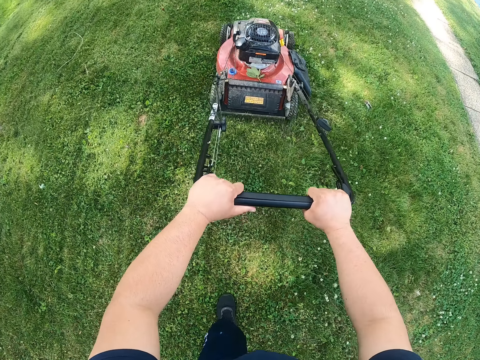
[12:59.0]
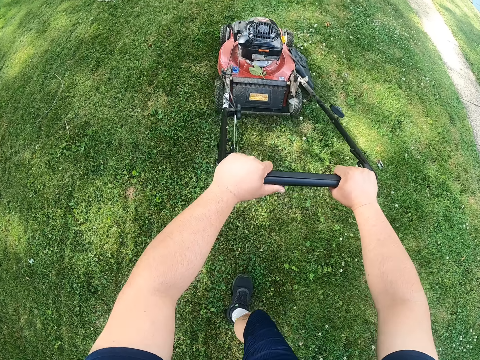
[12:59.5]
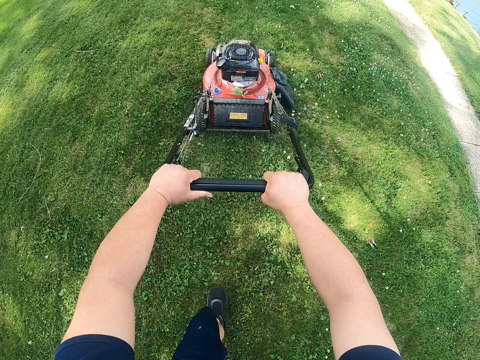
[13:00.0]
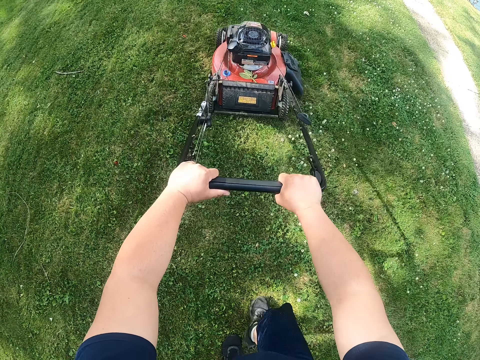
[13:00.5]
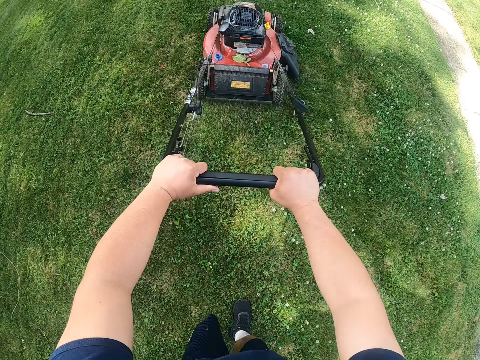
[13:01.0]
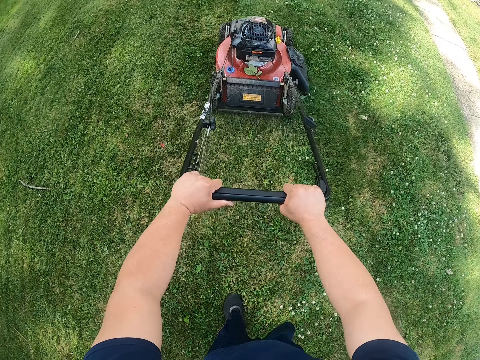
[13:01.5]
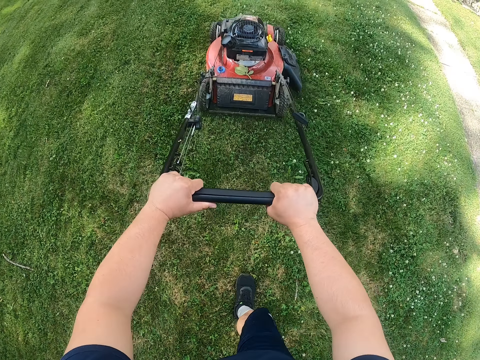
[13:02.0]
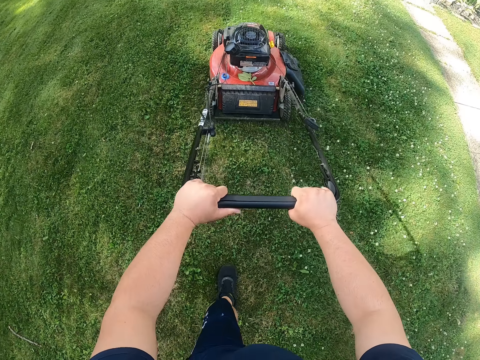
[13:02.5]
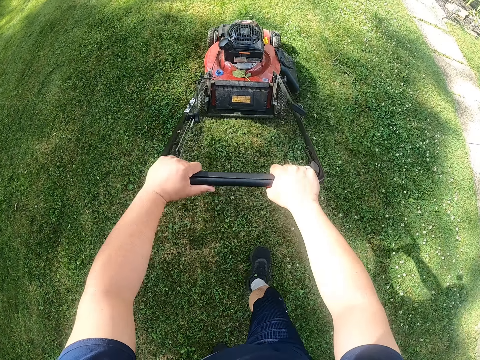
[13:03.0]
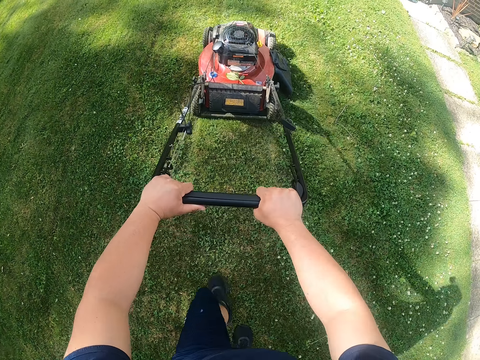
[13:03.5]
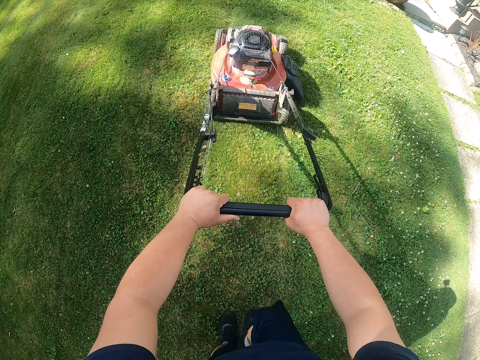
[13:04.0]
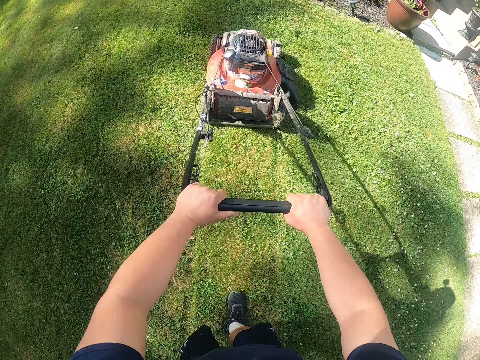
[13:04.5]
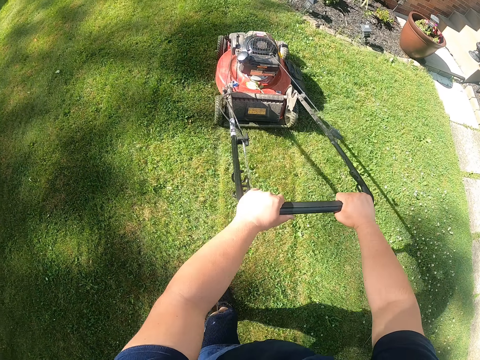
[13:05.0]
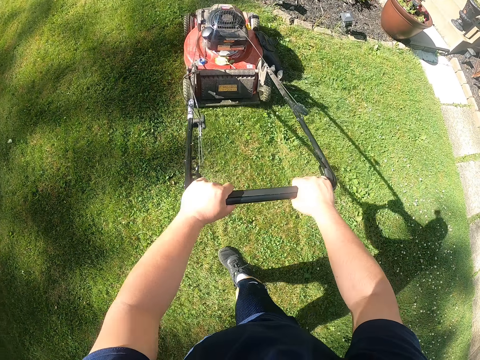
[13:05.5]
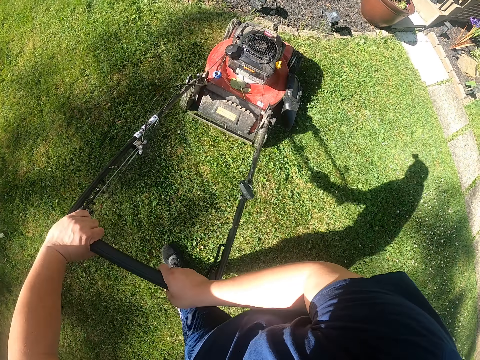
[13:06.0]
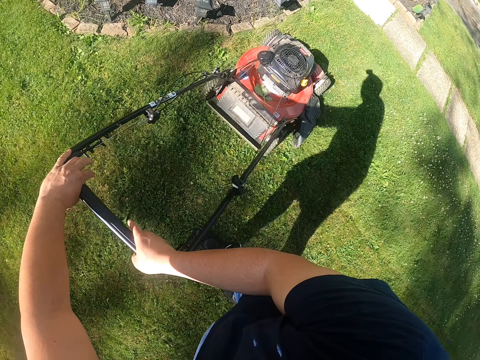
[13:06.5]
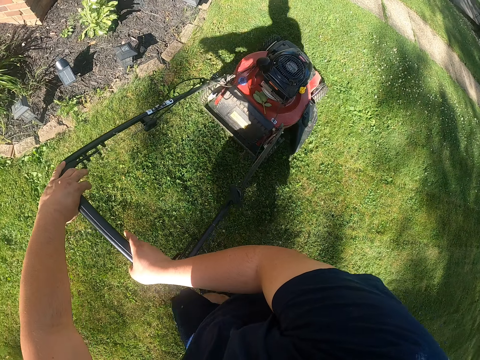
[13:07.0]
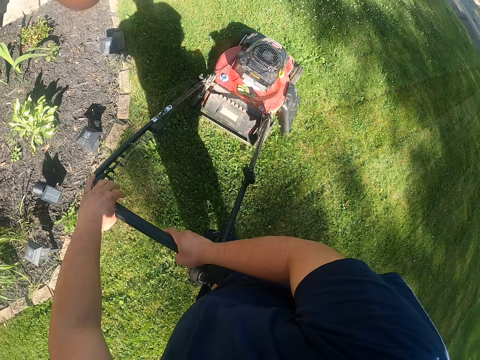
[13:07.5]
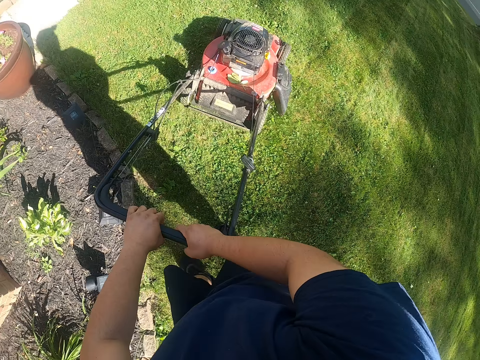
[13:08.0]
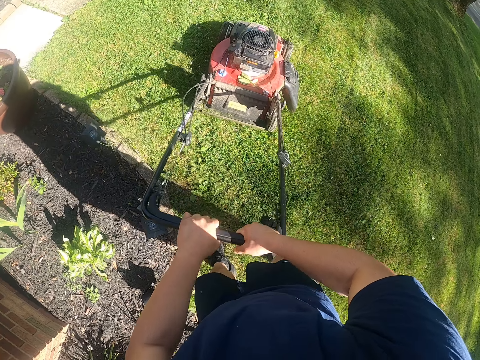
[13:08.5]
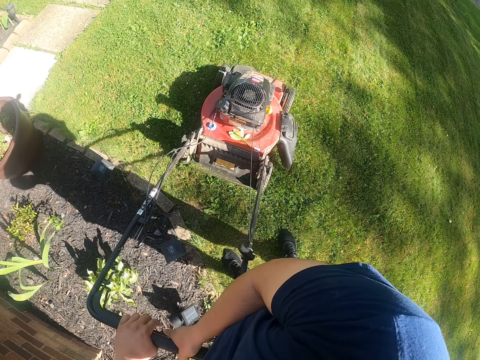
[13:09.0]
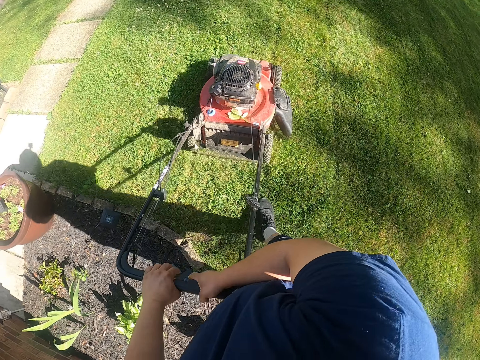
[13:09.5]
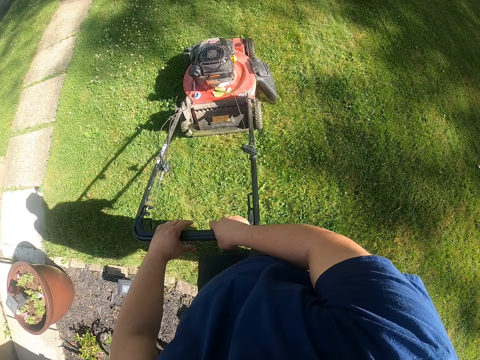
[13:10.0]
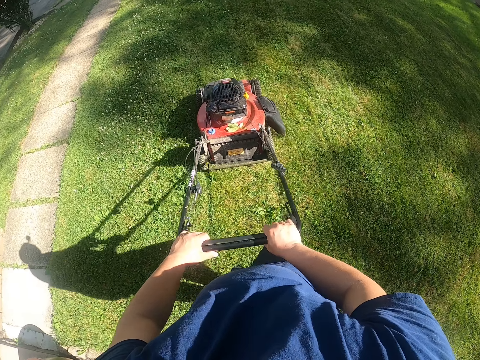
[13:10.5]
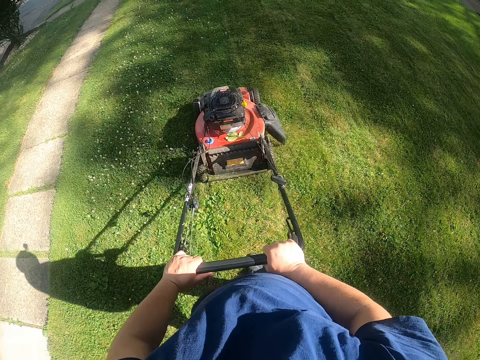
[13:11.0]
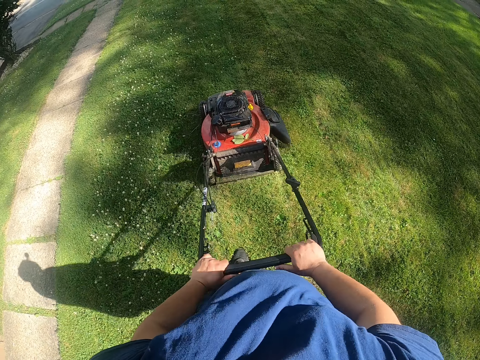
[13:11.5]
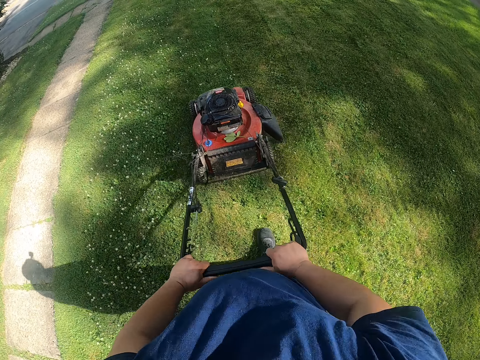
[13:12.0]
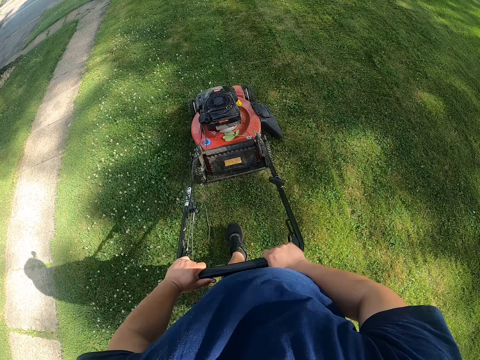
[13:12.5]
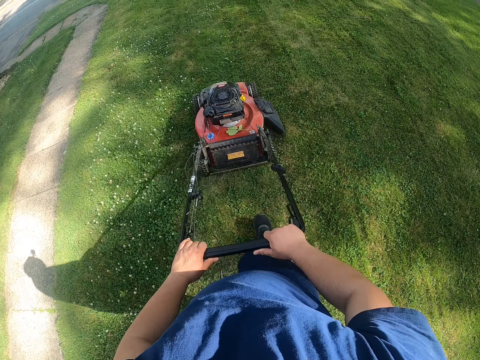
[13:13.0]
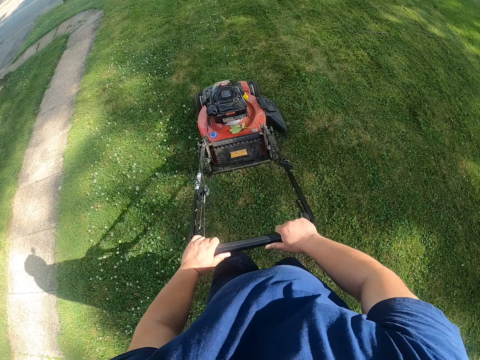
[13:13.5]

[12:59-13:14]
The camera wearer turns the lawn mower. They pull the lawn mower and cut the grass with the lawn mower.

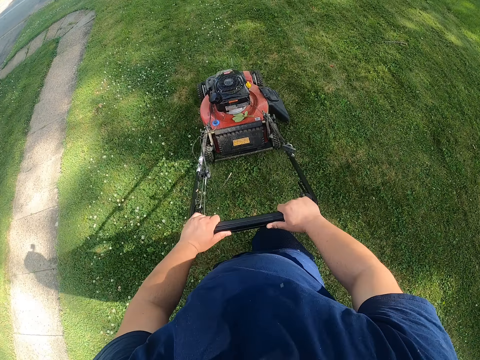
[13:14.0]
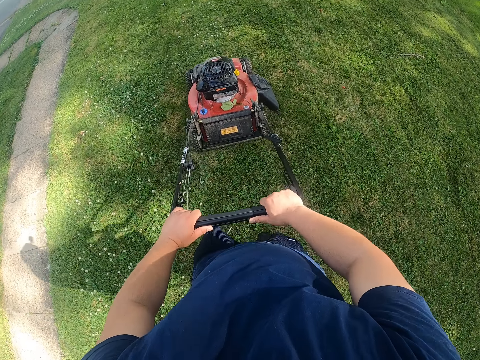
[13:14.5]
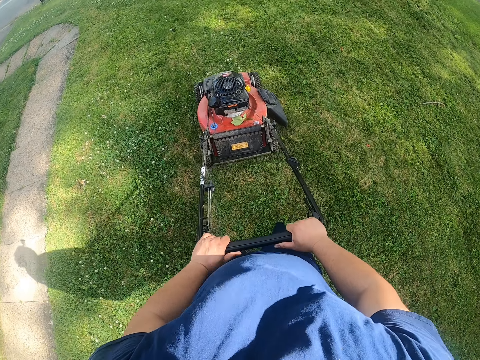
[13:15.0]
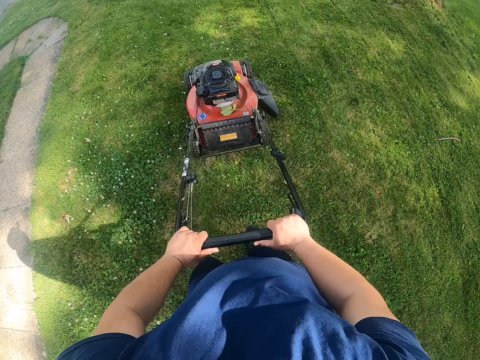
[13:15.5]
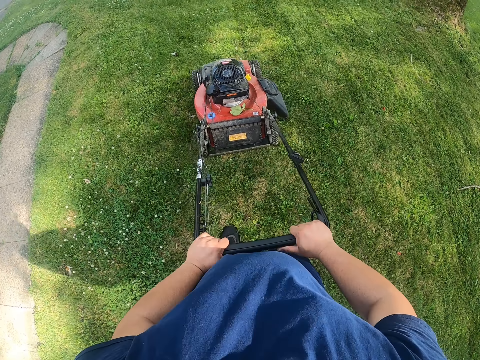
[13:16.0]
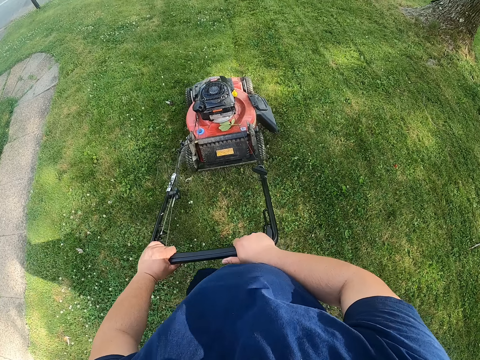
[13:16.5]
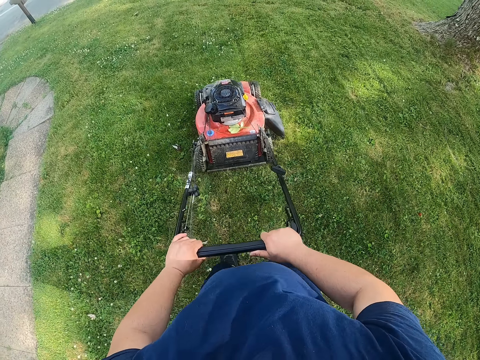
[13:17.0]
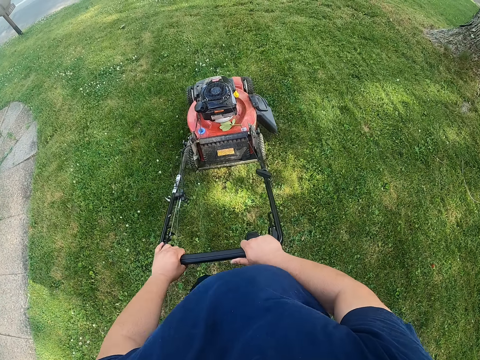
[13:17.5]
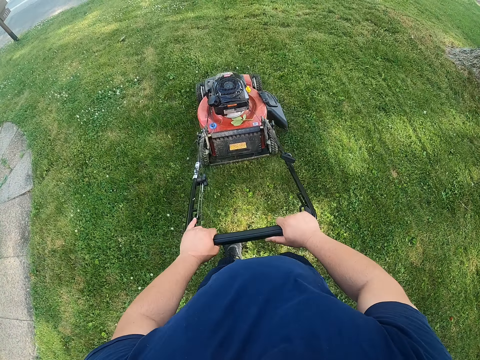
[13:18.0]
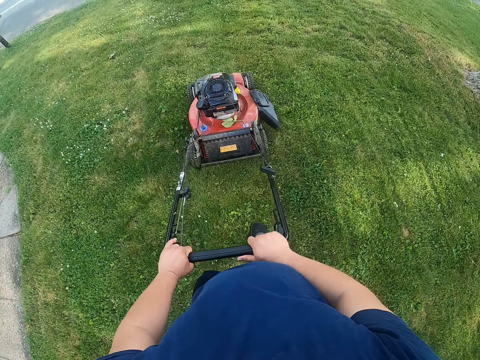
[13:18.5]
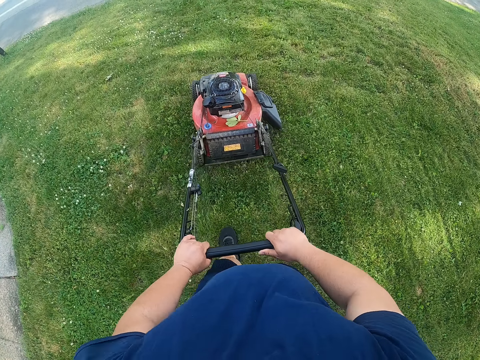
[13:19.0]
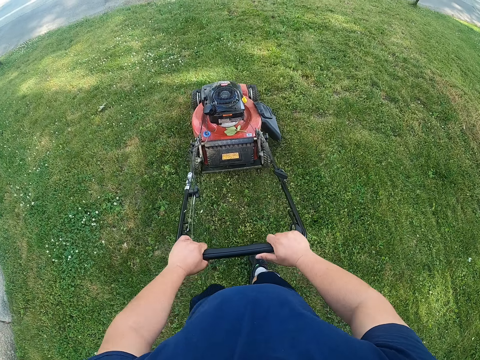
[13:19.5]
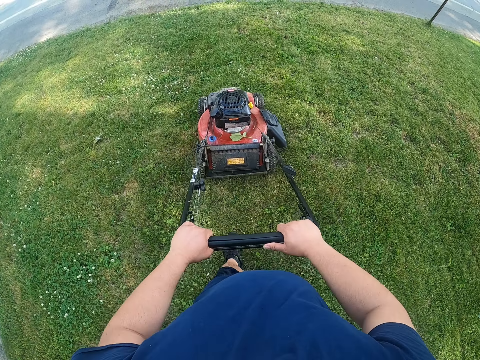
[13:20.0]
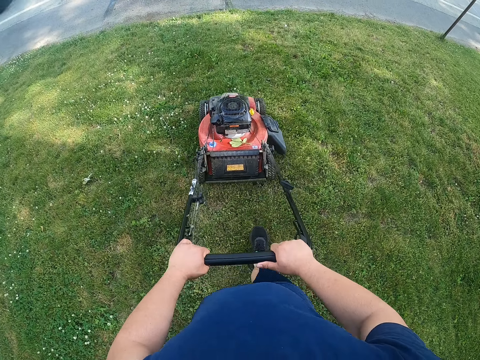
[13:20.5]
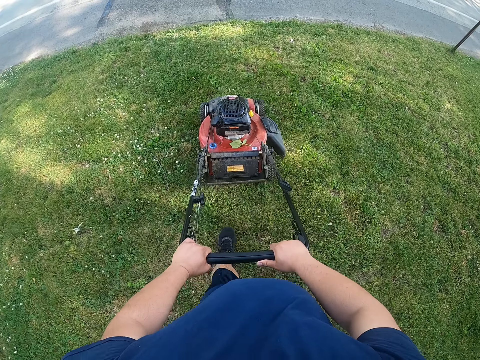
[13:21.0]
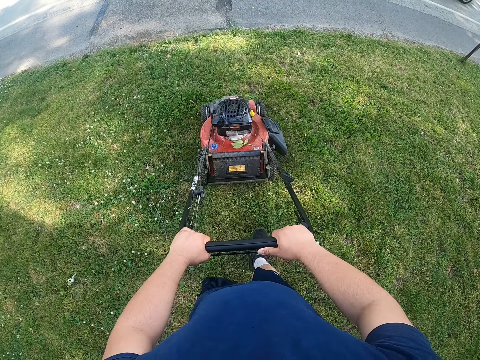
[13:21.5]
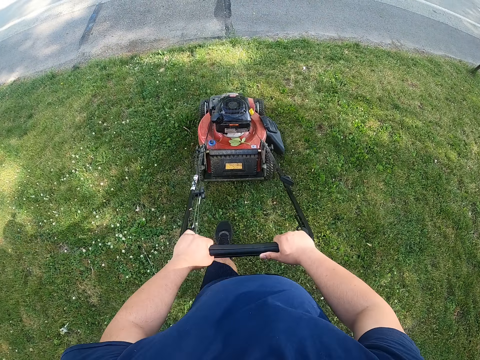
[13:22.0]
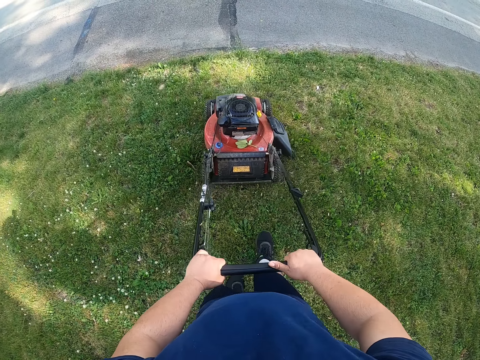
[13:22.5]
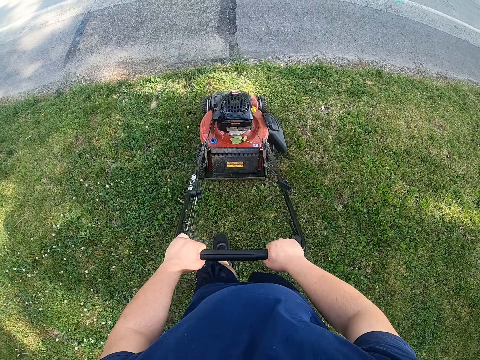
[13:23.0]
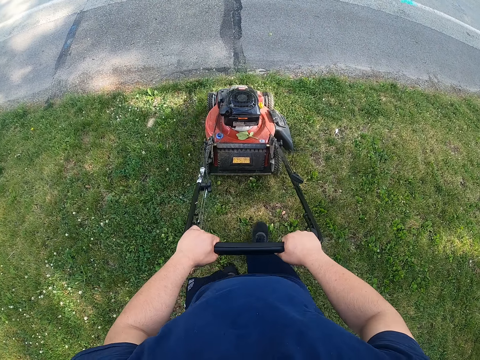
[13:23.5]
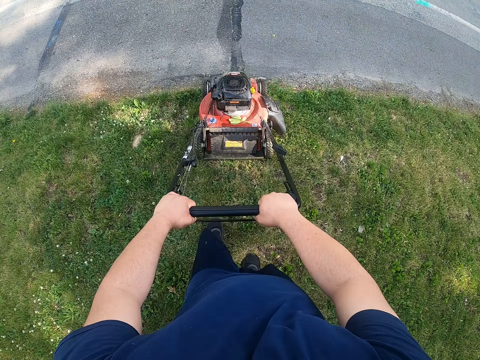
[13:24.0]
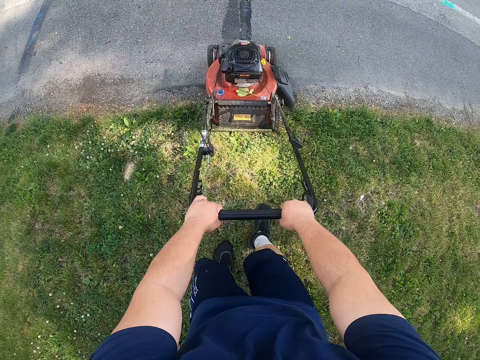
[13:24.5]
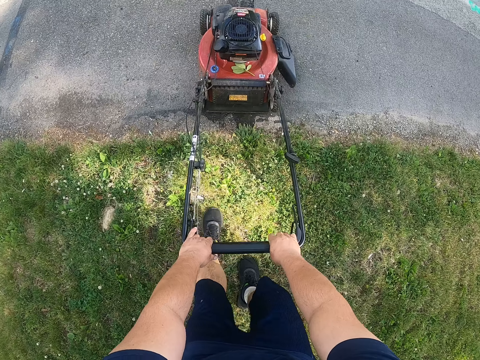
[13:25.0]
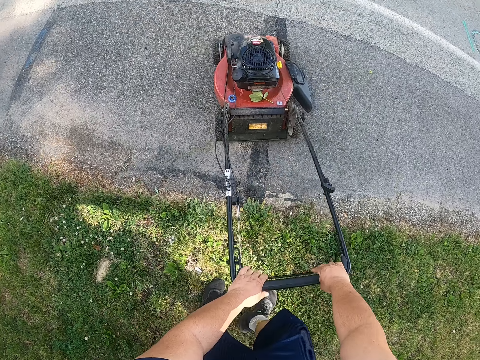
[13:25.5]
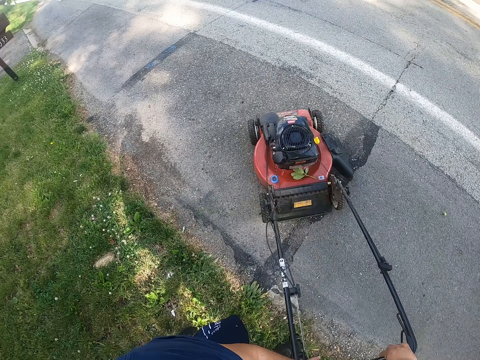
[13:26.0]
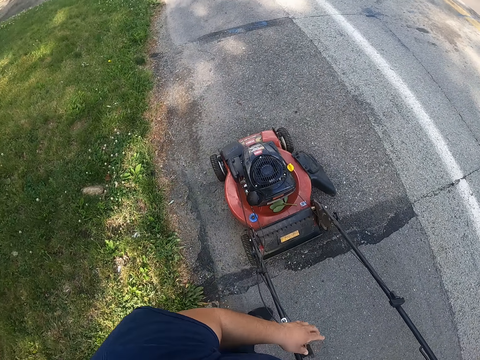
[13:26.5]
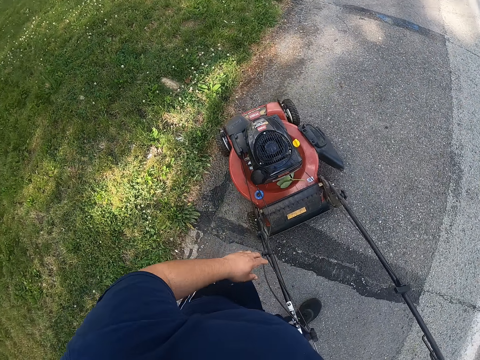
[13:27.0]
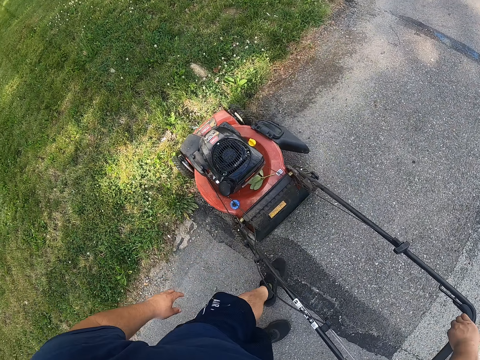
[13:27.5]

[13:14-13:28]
The camera wearer turns the lawn mower.
